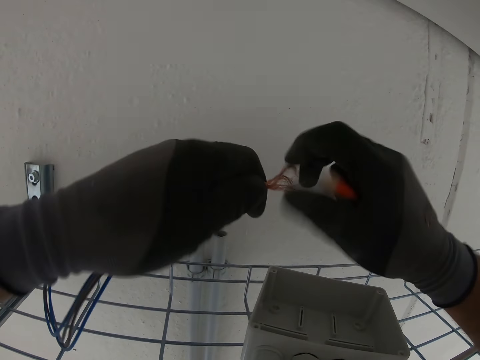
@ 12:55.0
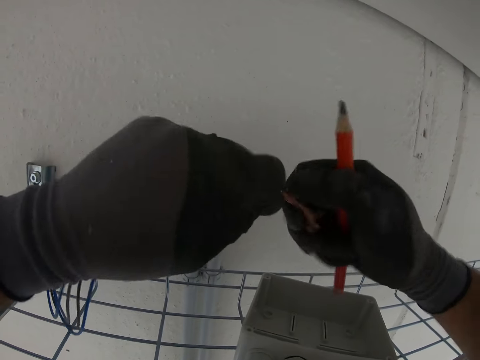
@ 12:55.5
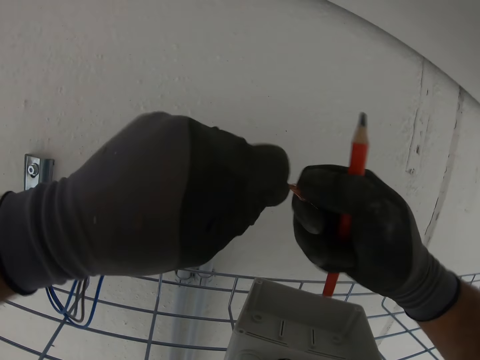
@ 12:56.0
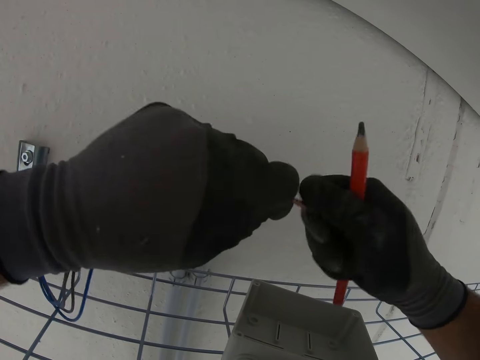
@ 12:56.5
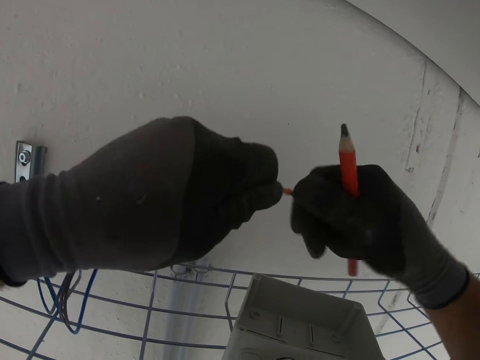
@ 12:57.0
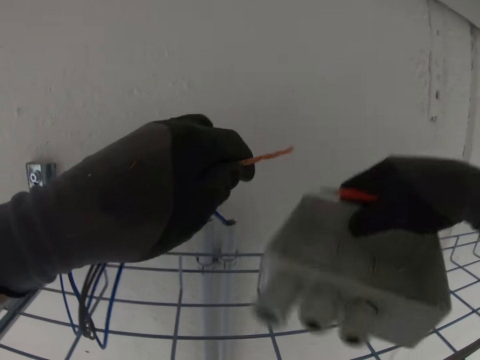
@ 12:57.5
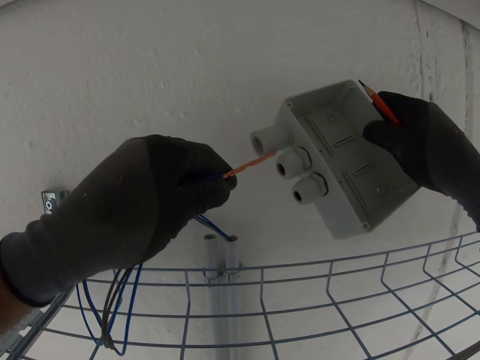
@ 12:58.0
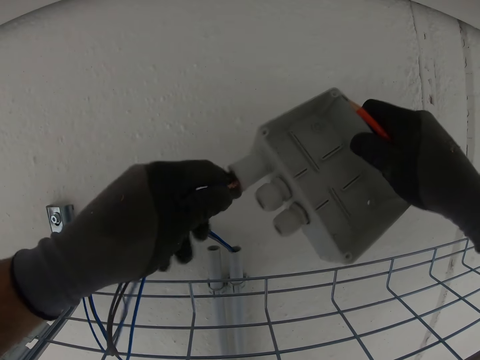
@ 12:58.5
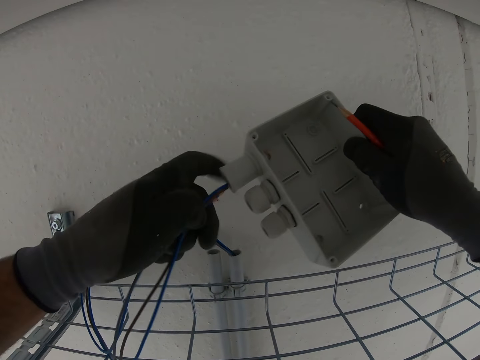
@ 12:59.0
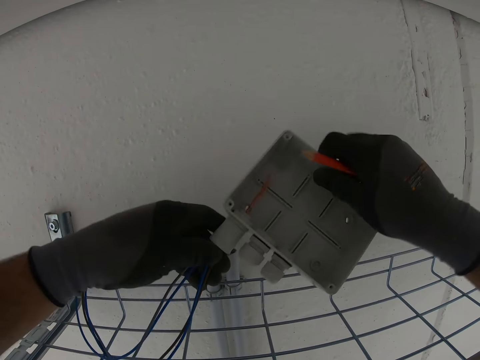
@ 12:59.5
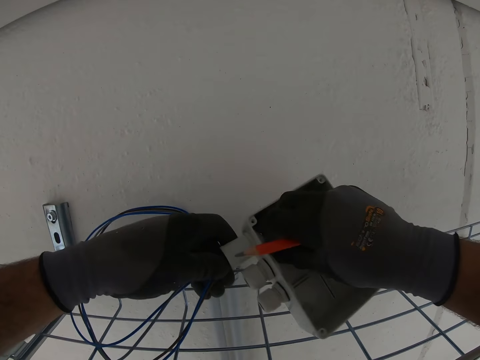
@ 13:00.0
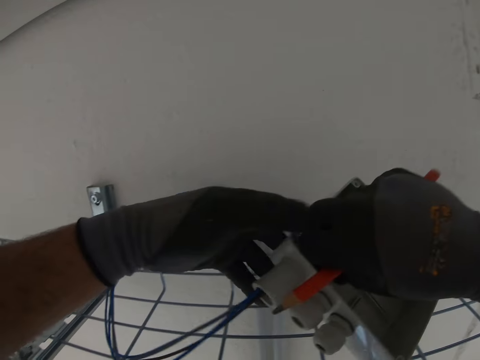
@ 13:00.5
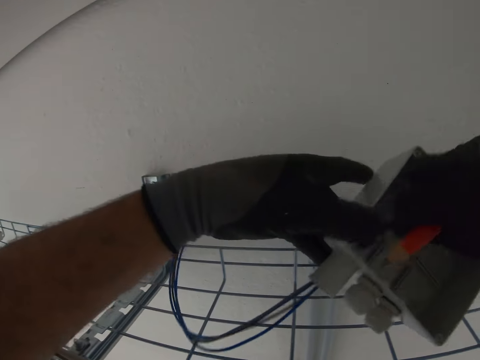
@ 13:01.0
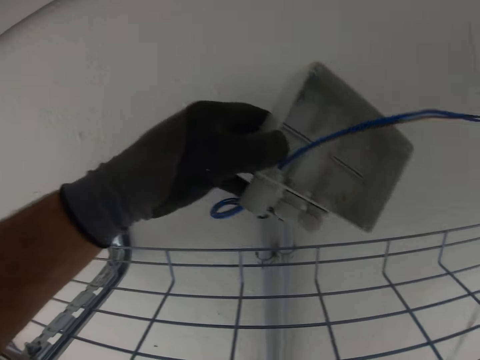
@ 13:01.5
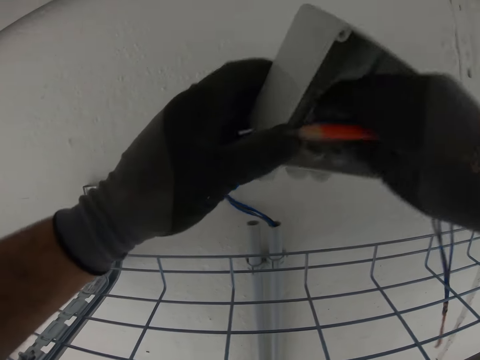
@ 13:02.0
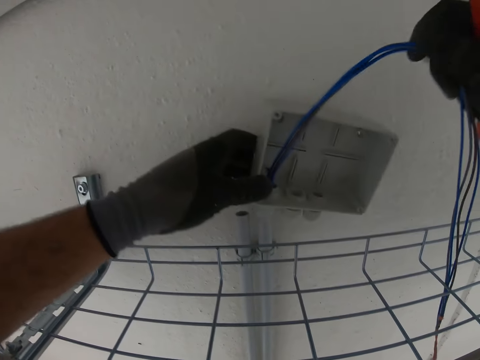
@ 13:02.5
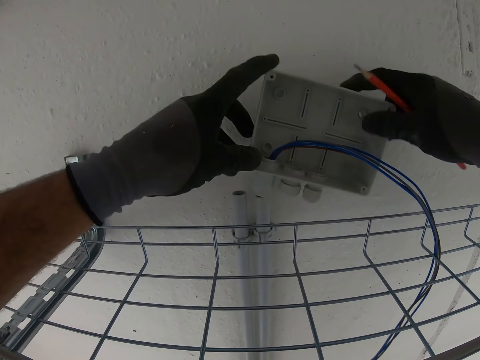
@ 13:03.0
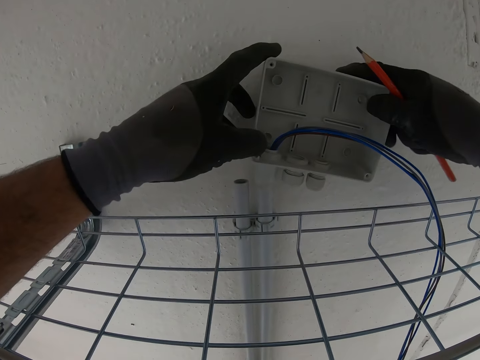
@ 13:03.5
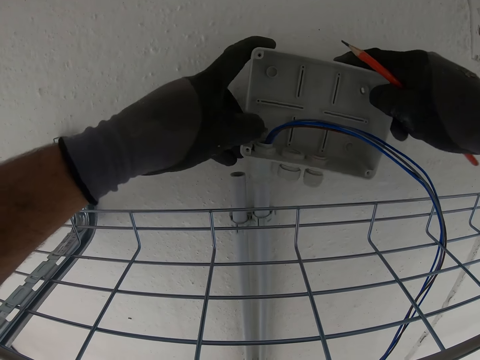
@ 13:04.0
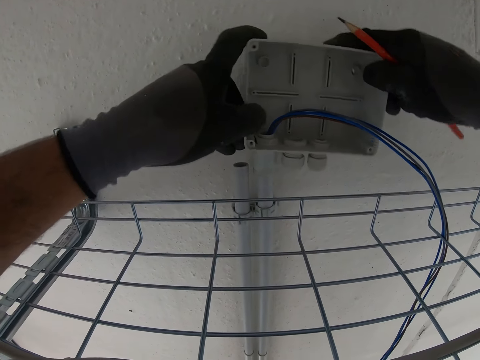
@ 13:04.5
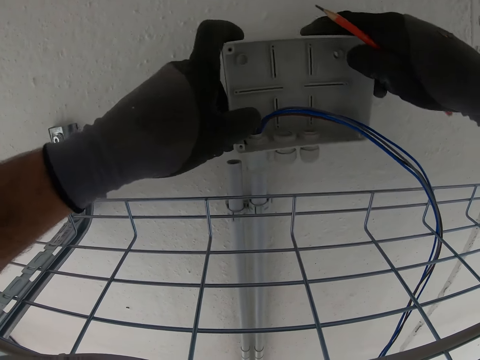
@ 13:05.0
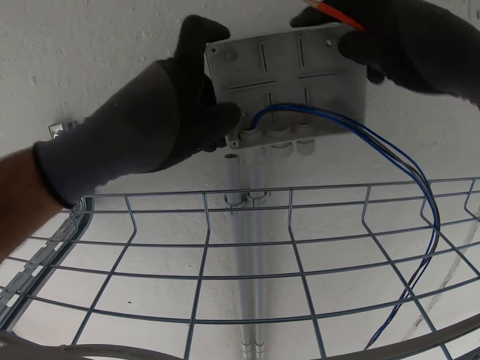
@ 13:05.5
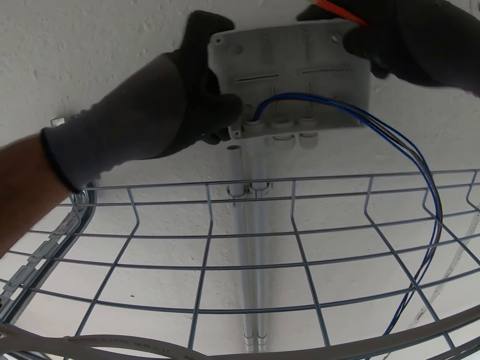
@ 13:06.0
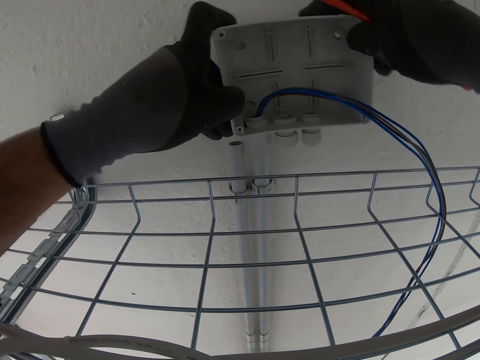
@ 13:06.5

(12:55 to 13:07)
The camera wearer ties the wires together. They pick up the fuse box and place the cable in the fuse holder. They fix the wire on the terminal hole. They pull on the cable. They place the fuse holder on the cord hider.

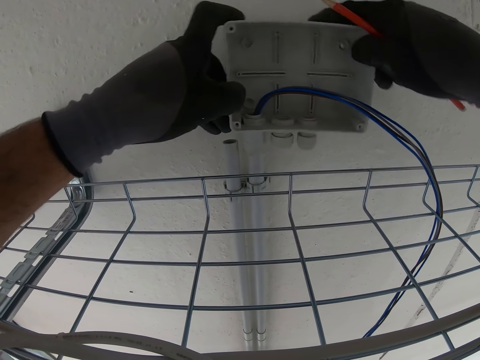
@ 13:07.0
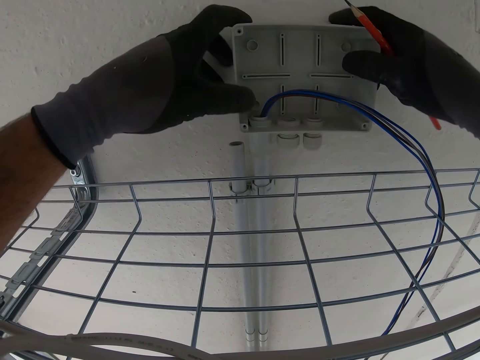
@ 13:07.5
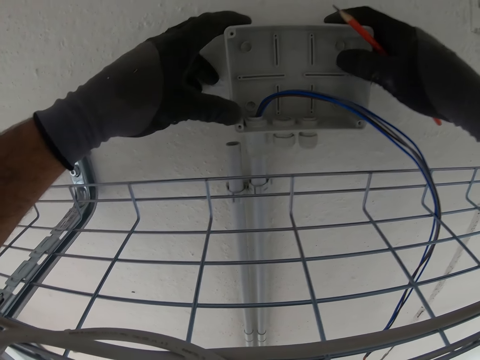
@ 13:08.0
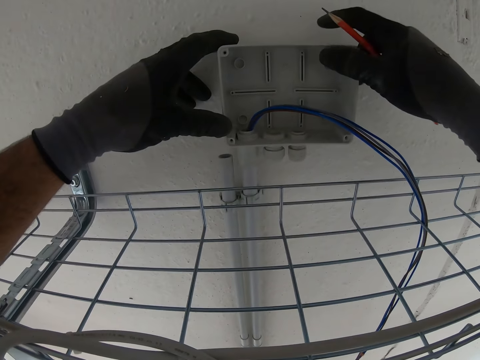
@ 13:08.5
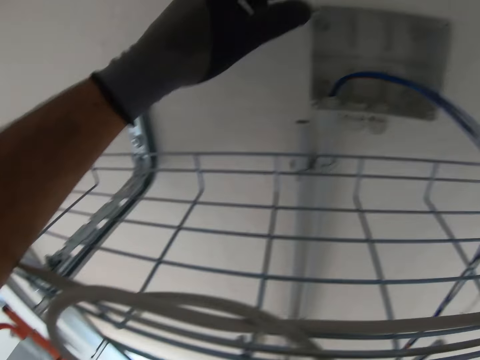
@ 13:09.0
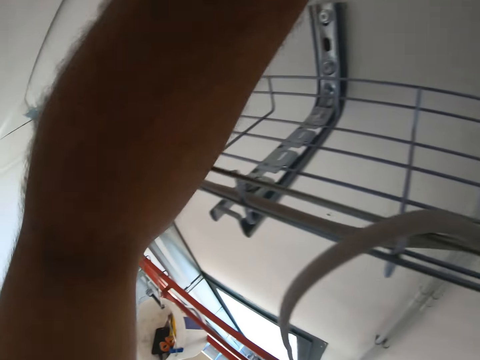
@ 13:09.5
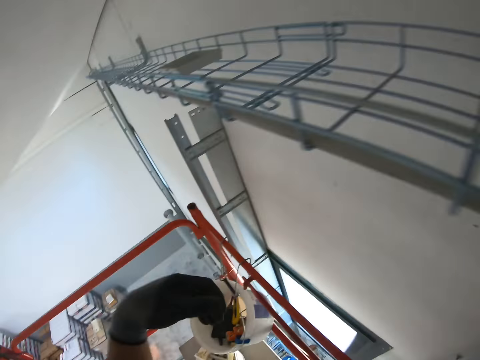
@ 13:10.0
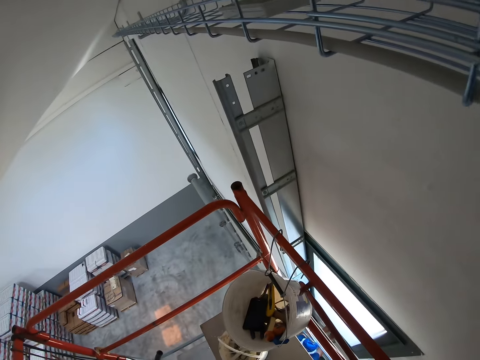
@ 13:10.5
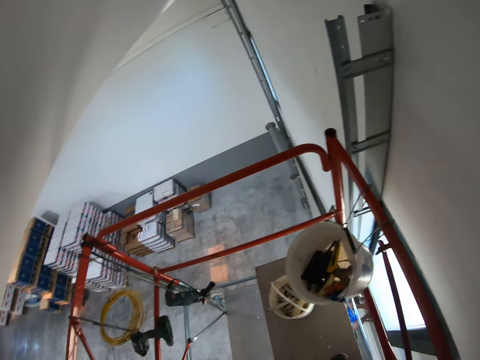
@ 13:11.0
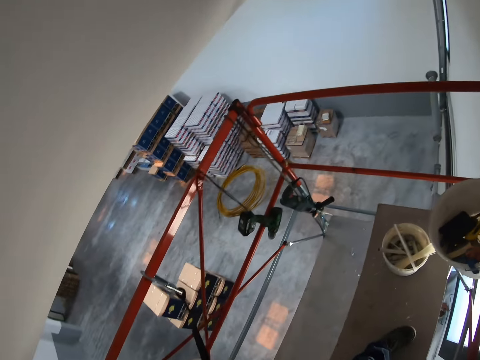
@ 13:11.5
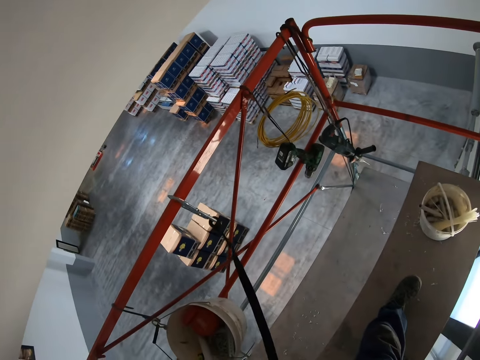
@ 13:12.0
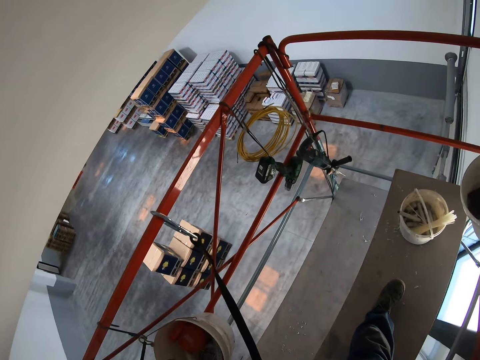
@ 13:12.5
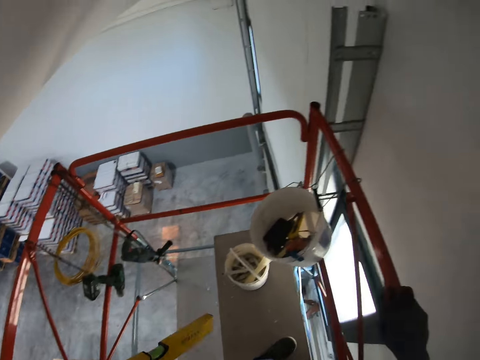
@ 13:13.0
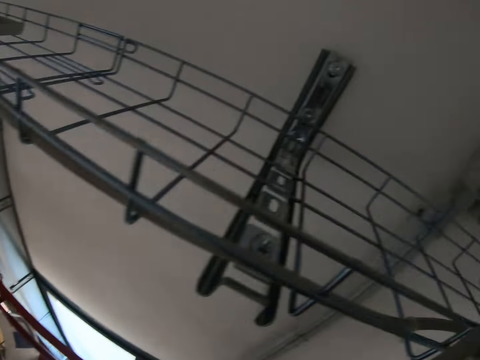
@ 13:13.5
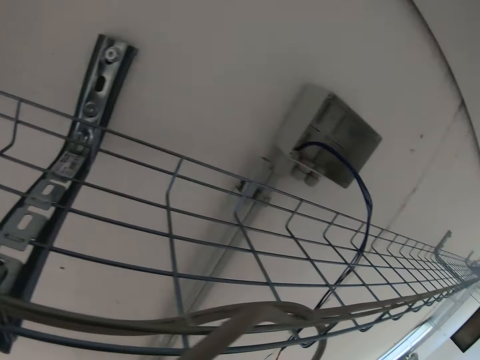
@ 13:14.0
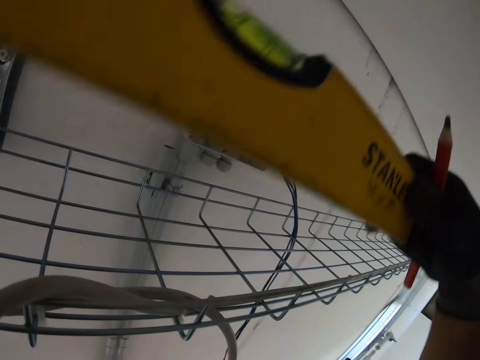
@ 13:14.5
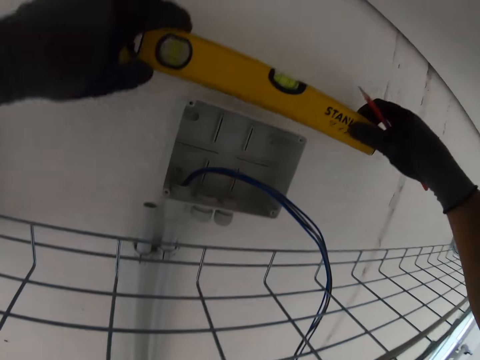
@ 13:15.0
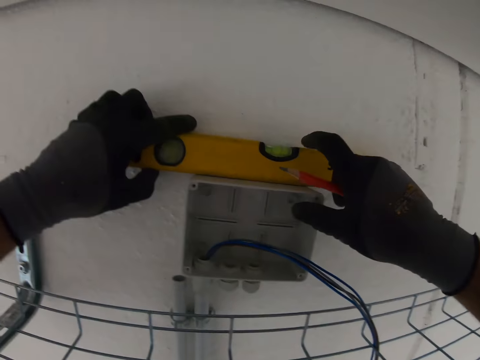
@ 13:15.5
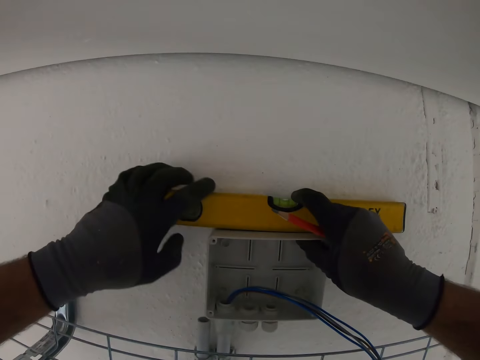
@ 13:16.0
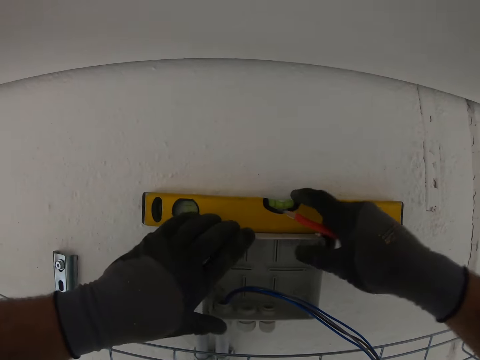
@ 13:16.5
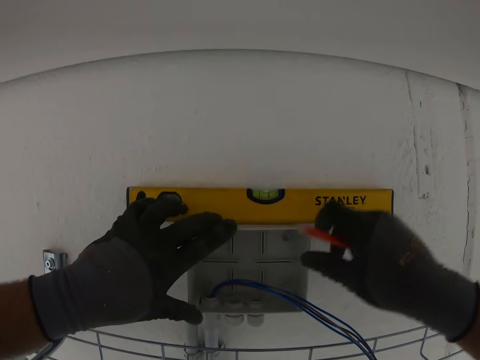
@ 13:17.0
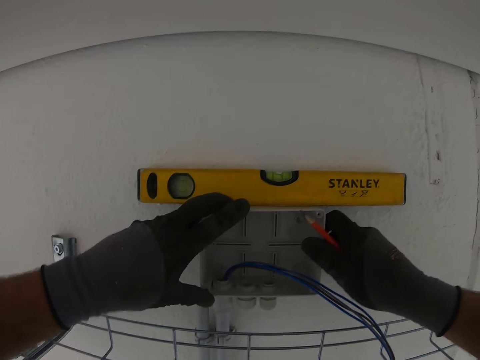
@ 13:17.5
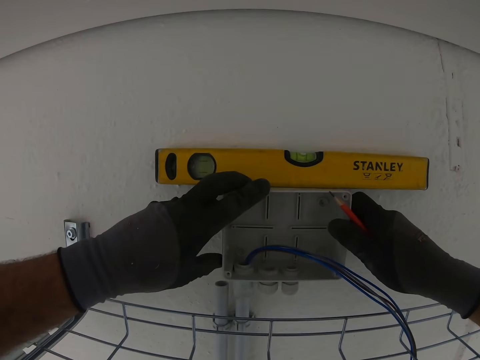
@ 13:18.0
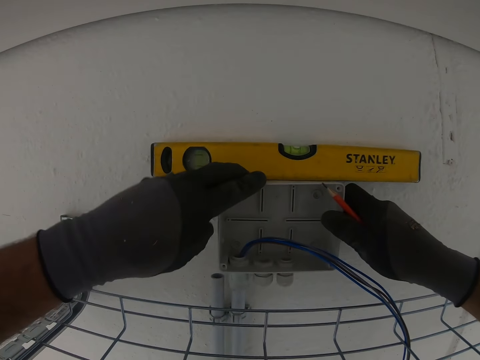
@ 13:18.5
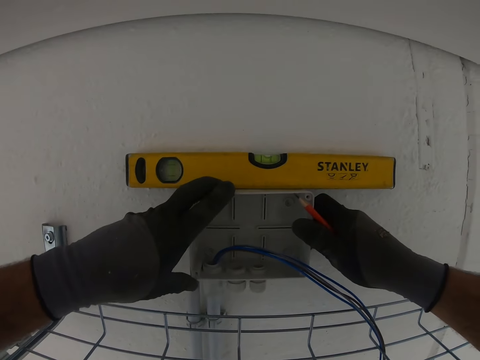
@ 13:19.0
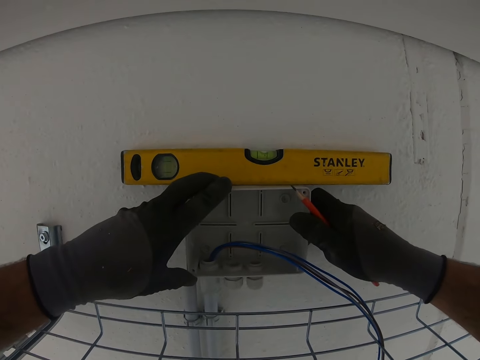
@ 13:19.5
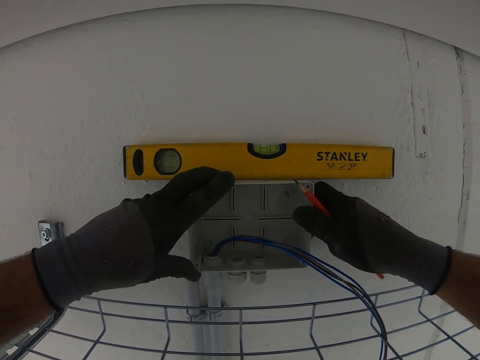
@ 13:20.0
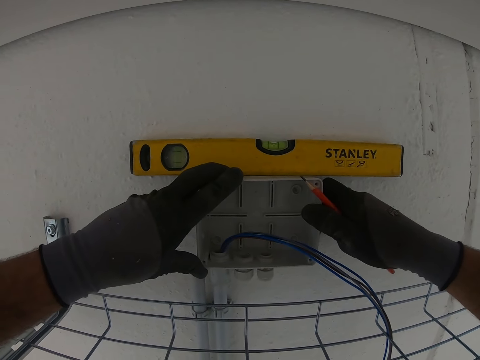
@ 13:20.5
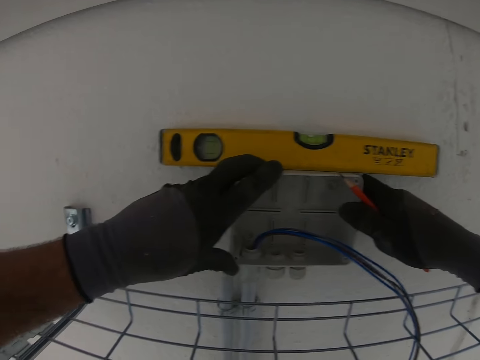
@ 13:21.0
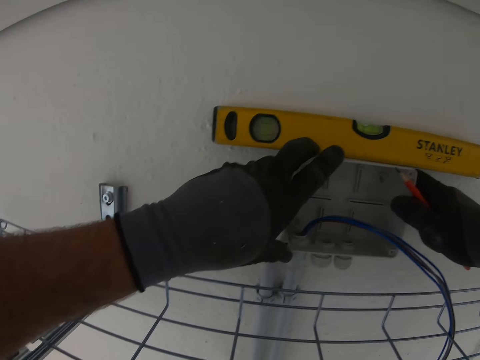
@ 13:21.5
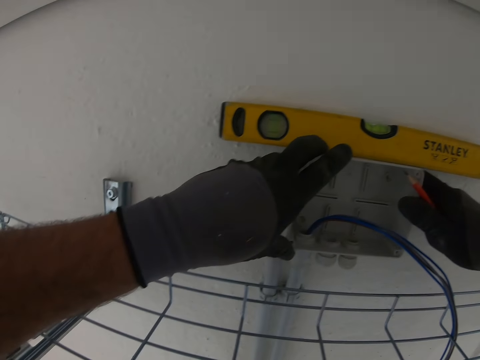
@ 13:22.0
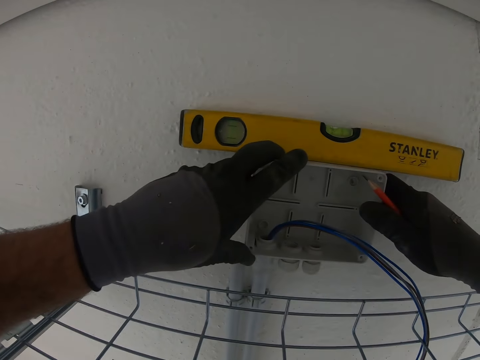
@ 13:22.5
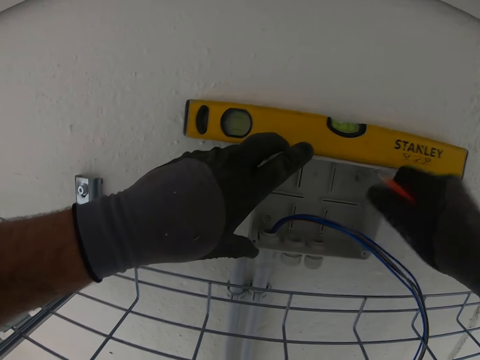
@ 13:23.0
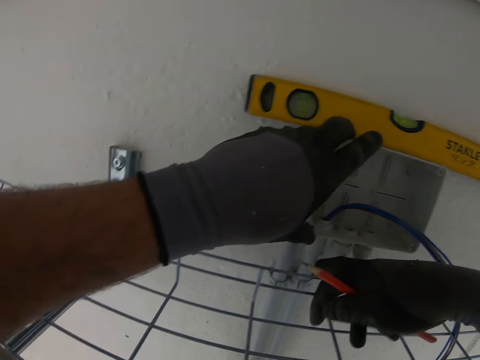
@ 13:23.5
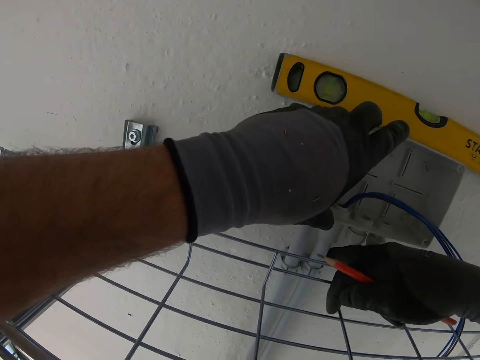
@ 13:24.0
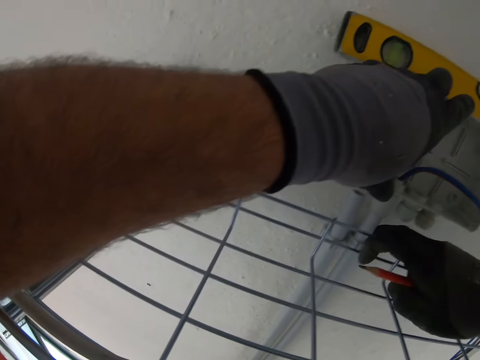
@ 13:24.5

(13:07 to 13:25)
The camera wearer looks around. They pick up something. They place the spirit level on the fuse box, on top of a socket. They stare at the fuse box. They fix the socket.
